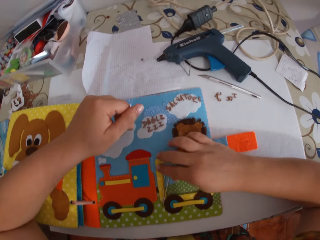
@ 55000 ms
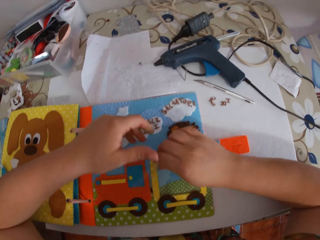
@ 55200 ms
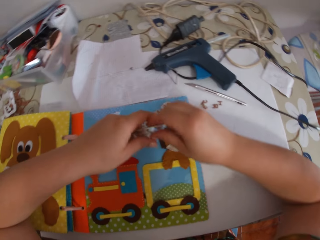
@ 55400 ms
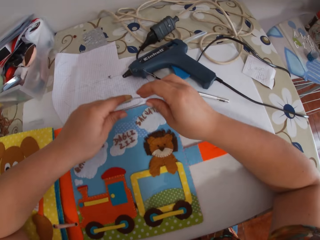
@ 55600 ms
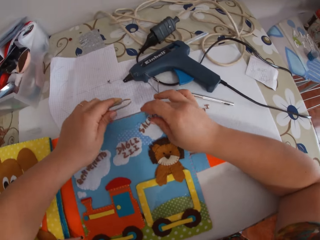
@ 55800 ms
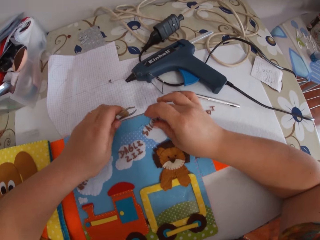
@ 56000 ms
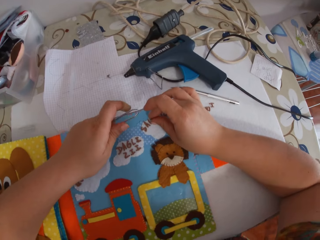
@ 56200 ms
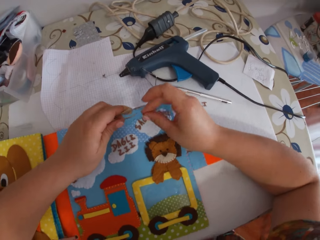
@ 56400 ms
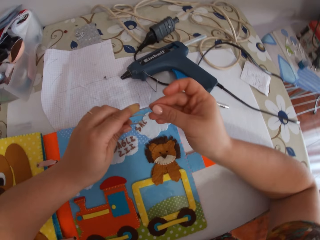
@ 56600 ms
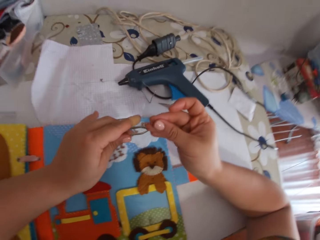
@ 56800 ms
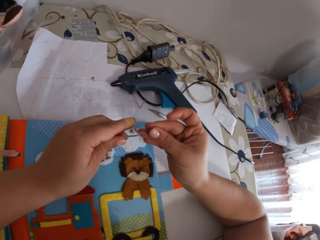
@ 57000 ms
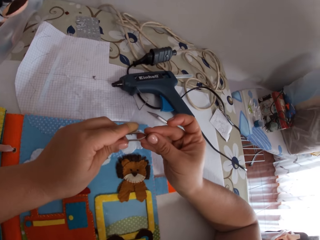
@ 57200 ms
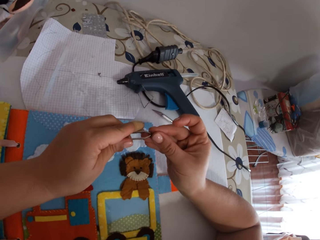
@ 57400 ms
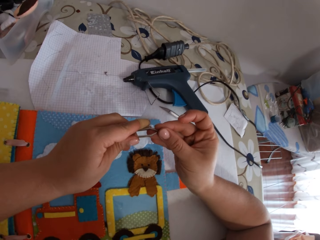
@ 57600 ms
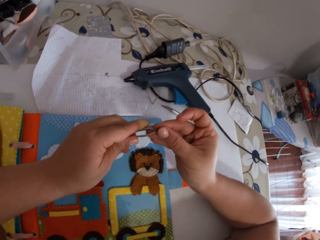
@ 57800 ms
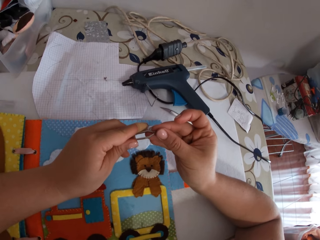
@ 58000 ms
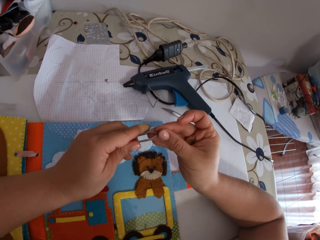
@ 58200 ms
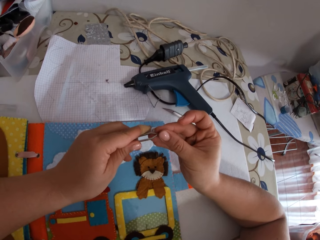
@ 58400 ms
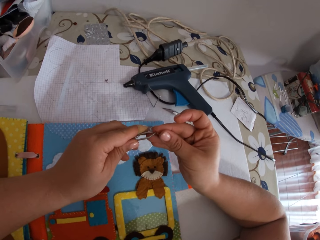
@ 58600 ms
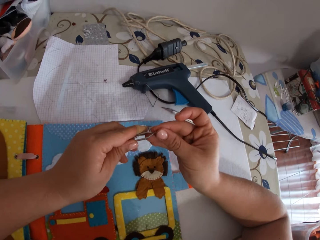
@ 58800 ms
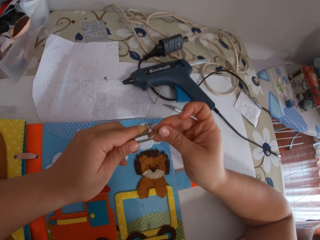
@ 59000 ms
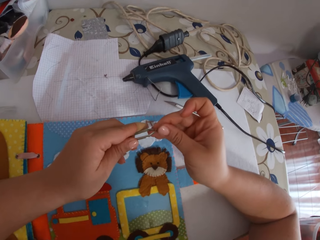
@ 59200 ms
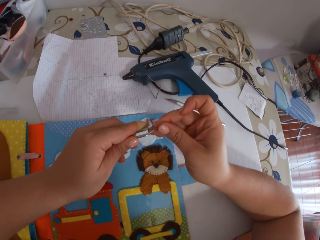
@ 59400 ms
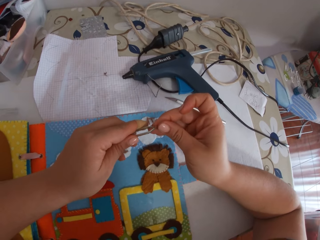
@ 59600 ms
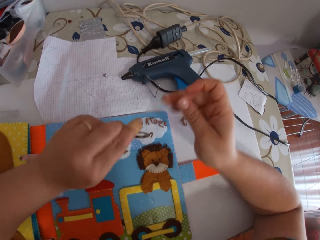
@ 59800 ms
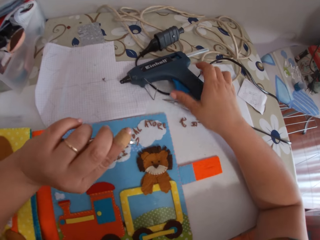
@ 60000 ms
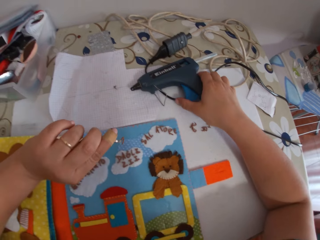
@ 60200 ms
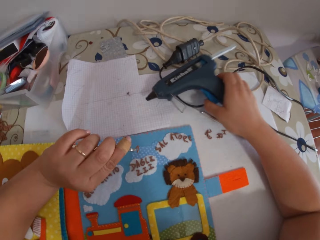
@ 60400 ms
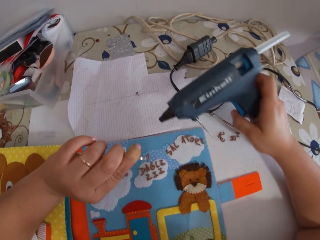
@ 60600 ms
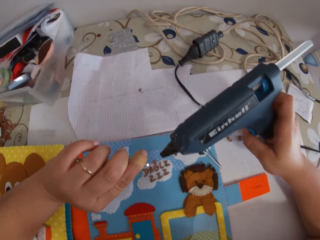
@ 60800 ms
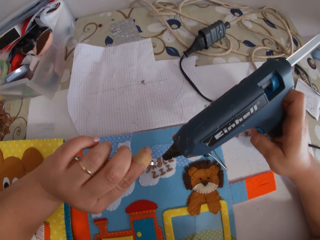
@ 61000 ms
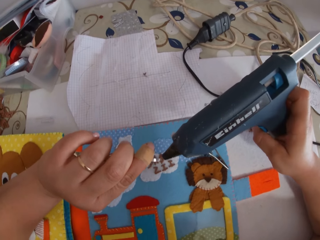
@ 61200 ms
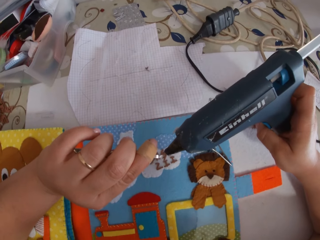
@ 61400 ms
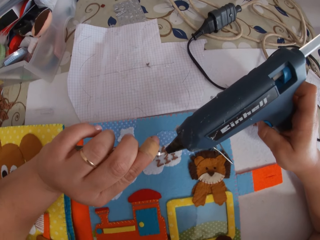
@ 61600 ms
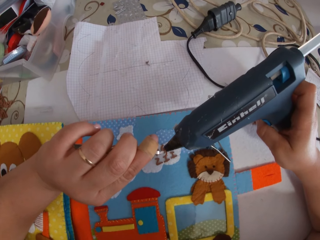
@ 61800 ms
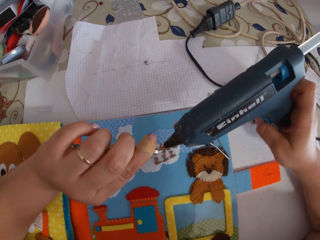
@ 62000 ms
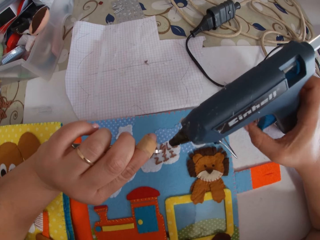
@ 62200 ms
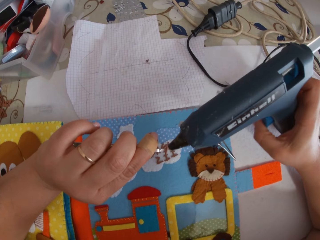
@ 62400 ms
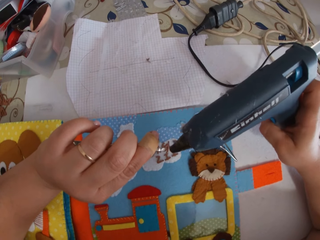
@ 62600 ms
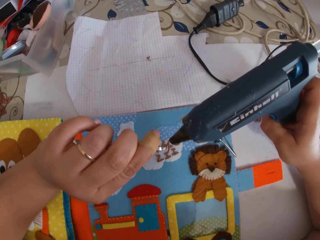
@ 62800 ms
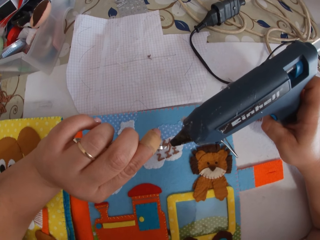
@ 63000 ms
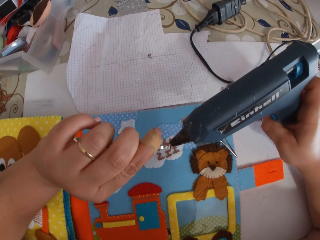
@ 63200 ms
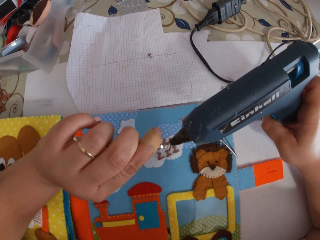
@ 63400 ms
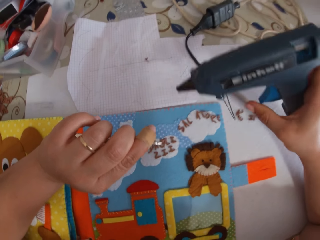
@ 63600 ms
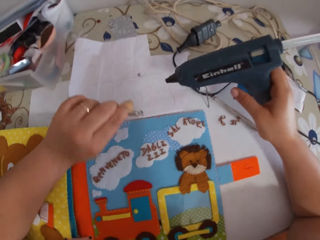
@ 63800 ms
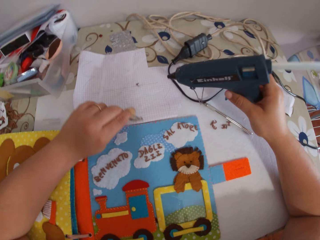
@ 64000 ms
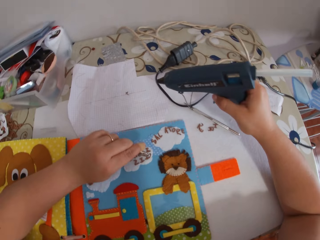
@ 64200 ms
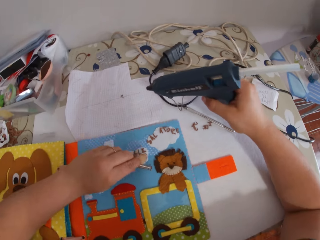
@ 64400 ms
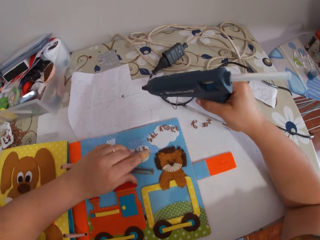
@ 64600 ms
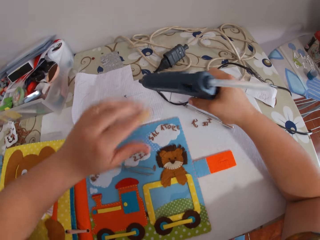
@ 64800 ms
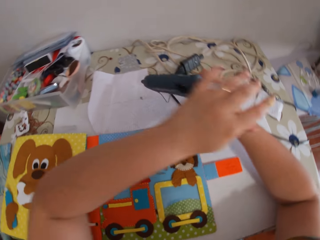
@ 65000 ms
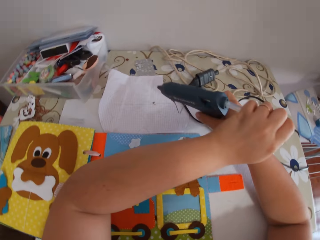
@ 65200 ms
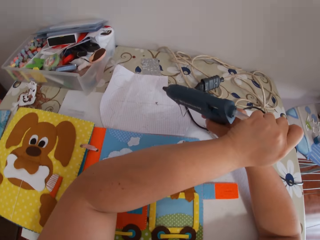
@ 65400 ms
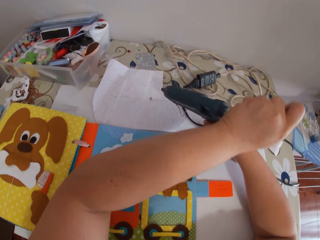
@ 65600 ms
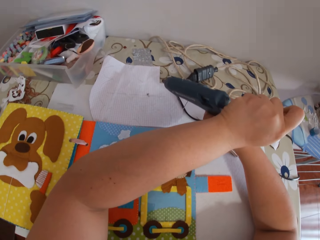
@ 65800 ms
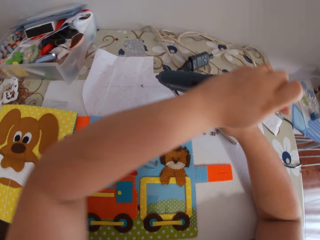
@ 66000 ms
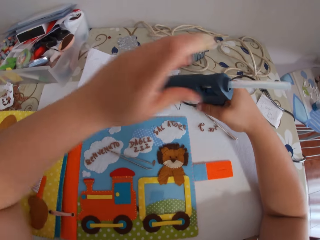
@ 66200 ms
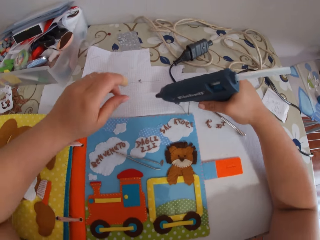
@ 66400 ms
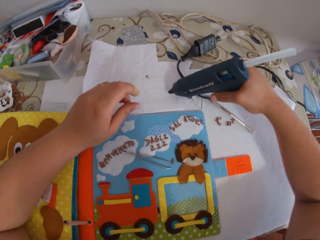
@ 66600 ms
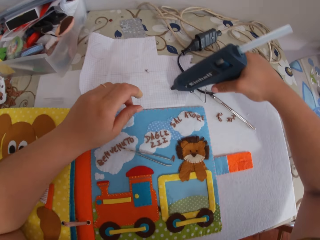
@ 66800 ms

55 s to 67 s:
The camera wearer drops the glue remover on the cardboard. She picks up the pincer from the book and passes the pincer to her left hand. She picks up the paper alphabet from the book. She holds the paper alphabet with the pincer. She picks up the glue gun from the cardboard. She holds the painting spray. She puts glue on the paper alphabet with the glue gun. She drops the paper alphabet and the pincer on the book. She holds the glue stick of the glue gun with her left hand.

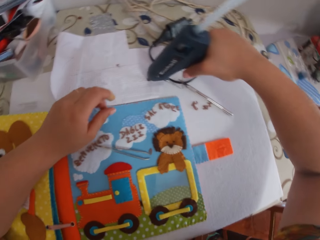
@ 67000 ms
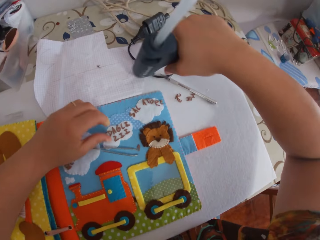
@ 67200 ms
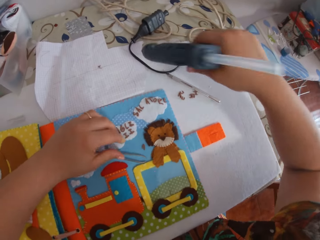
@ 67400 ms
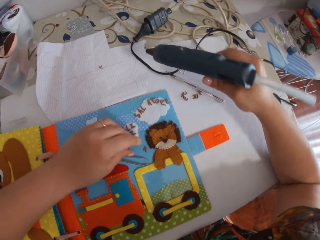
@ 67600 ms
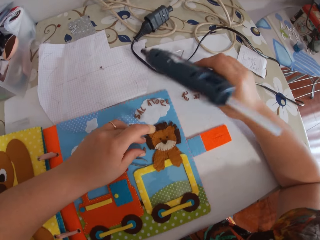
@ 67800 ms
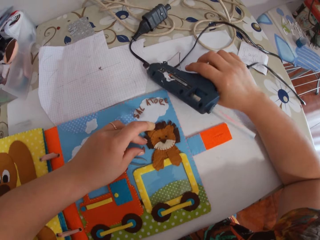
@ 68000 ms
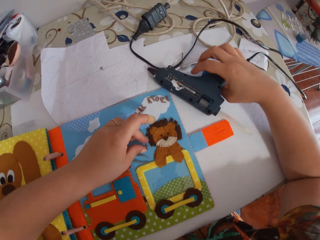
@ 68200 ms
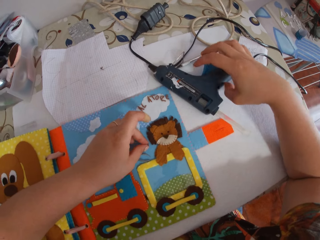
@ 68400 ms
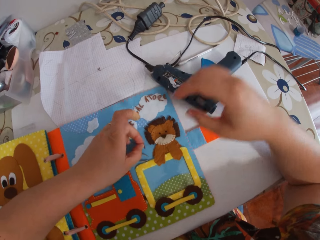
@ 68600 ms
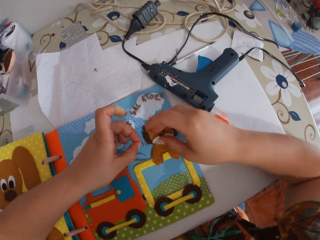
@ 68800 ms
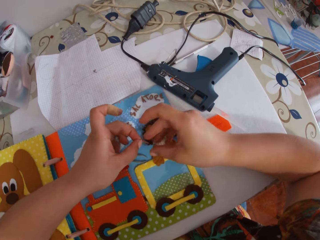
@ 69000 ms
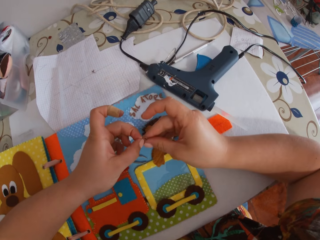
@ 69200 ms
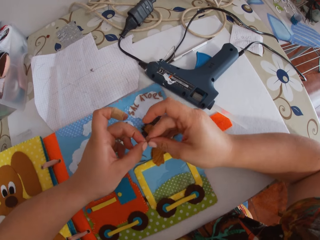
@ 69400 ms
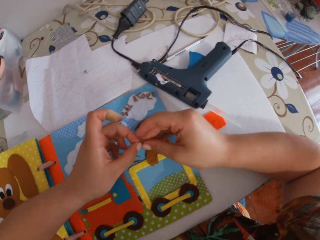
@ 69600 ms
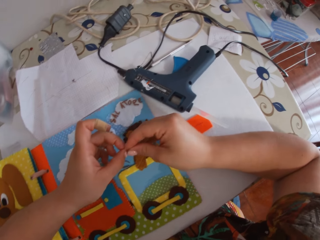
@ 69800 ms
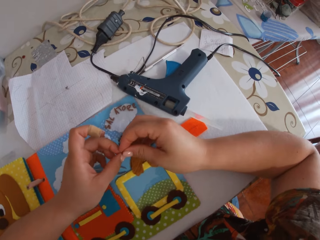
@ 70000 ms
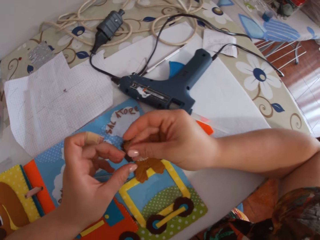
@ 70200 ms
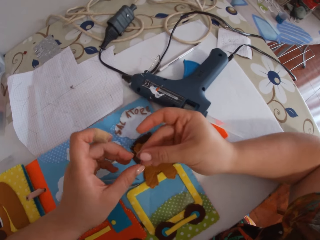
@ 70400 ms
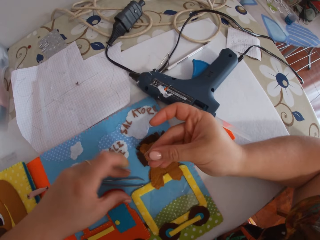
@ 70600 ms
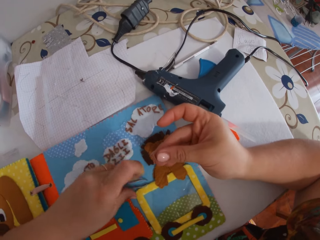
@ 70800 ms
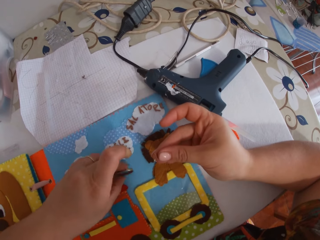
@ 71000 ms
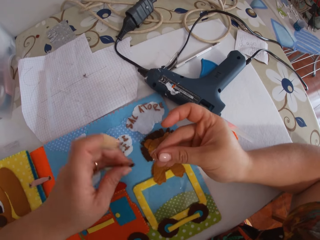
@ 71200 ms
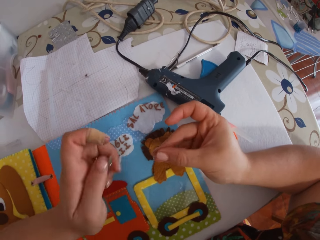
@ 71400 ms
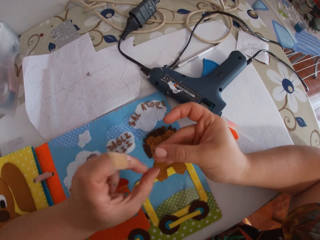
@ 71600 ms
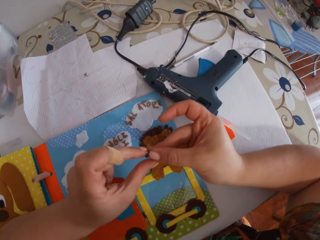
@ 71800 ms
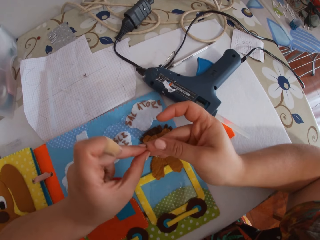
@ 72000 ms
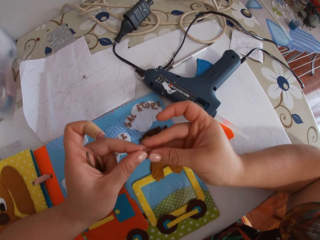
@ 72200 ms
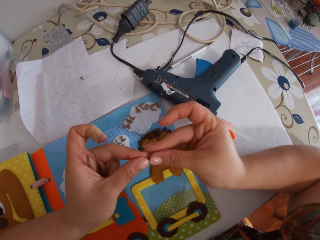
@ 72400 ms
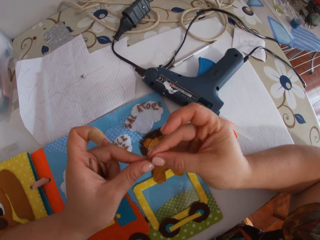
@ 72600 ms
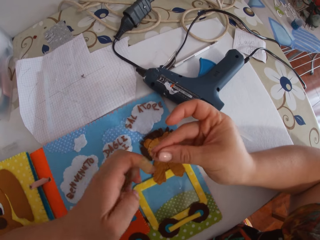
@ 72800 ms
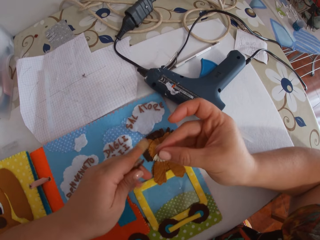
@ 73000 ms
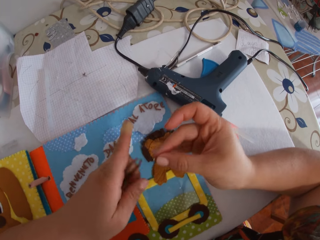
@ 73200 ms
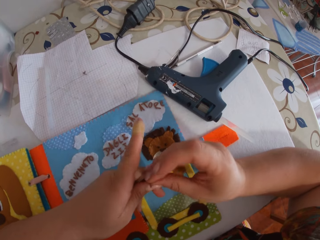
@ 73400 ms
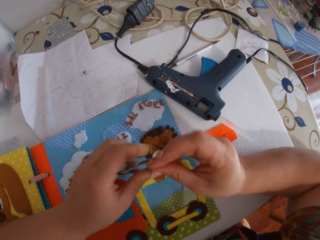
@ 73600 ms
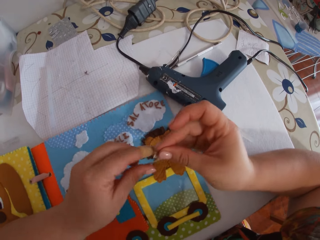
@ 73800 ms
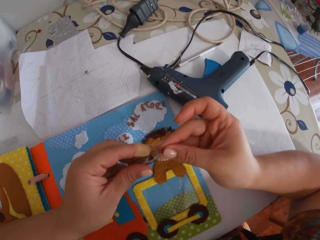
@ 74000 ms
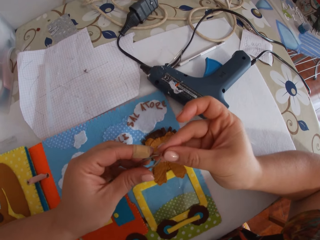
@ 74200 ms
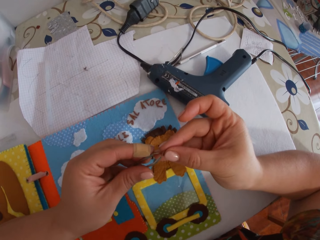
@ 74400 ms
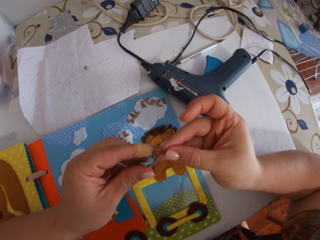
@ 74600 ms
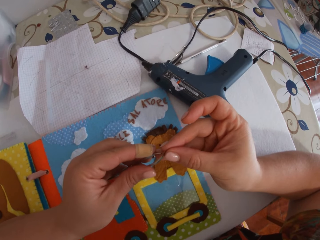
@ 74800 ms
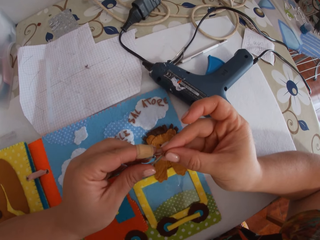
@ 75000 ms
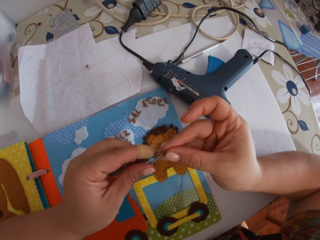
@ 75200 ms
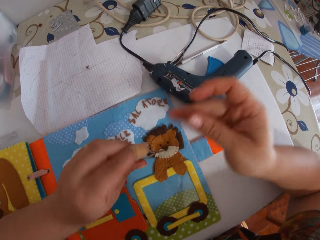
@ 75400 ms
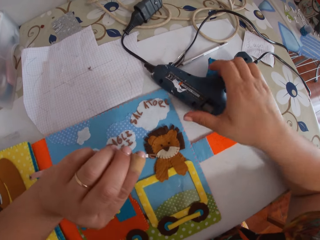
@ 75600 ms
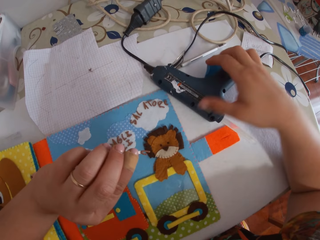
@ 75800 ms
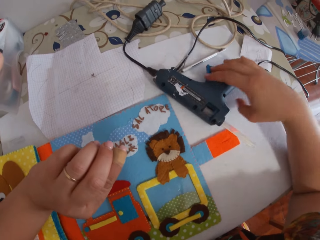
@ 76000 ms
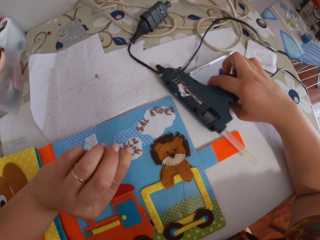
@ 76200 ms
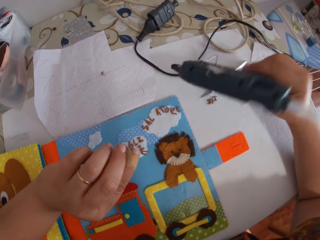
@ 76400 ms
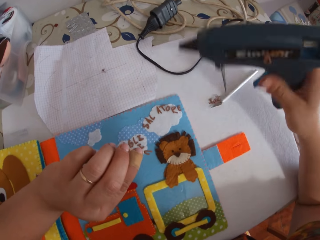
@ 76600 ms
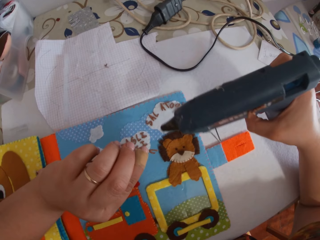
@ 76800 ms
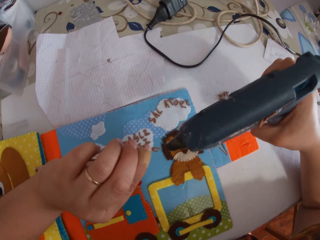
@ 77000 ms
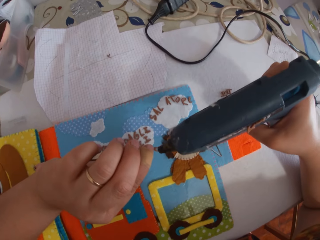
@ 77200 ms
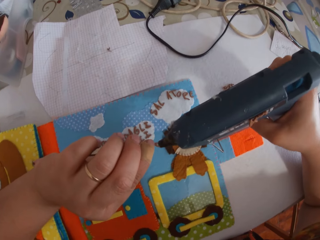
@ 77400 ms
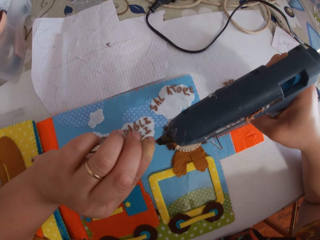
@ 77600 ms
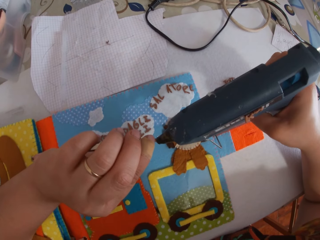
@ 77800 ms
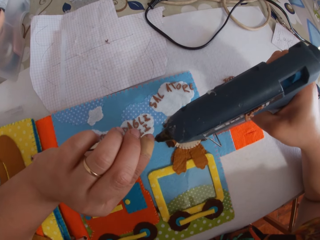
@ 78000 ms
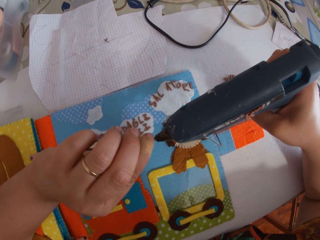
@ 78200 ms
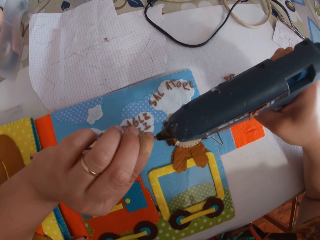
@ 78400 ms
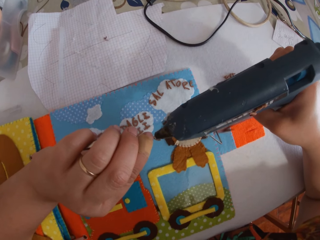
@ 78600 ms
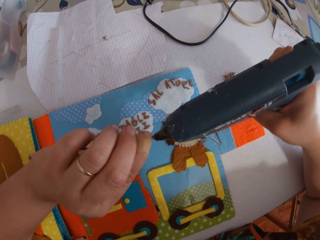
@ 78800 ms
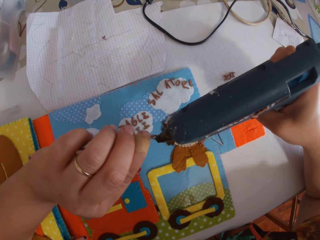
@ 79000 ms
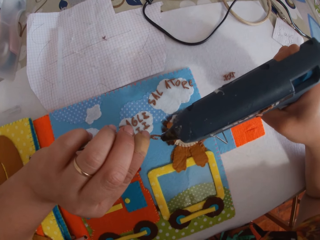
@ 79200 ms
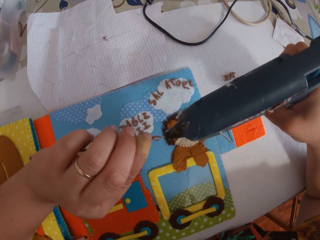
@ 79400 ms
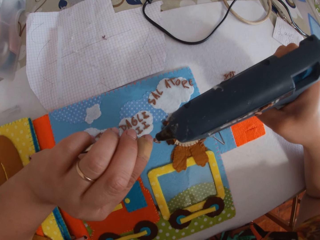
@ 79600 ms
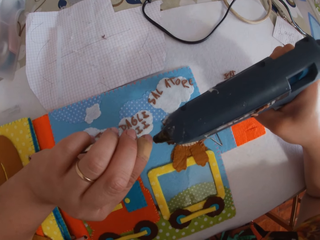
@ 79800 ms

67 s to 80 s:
The camera wearer cleans the glue gun on the paper. She drops the glue gun on the cardboard. She picks up the paper alphabet from the book. She passes the paper alphabet to her right hand. She picks up the pincer from the book. She passes the paper alphabet between her hands. She holds something. She holds the paper alphabet with the pincer. She picks up the glue gun from the cardboard. She puts glue on the paper alphabet with the glue gun.
